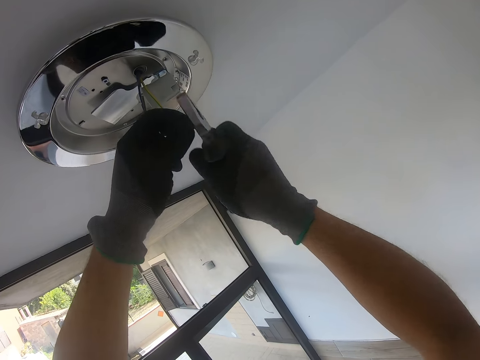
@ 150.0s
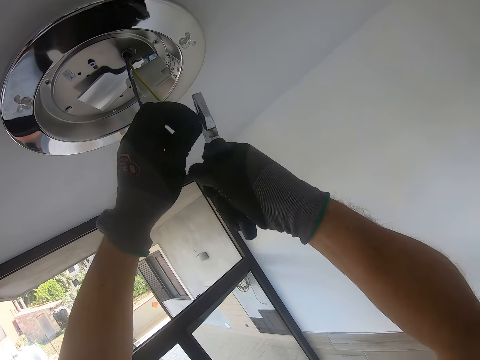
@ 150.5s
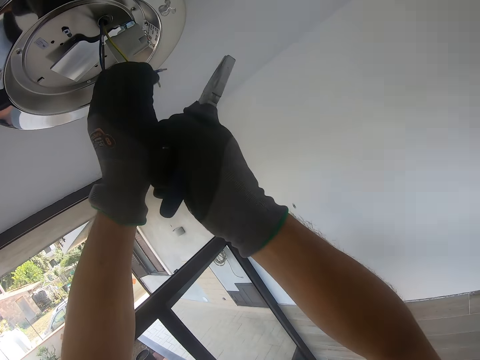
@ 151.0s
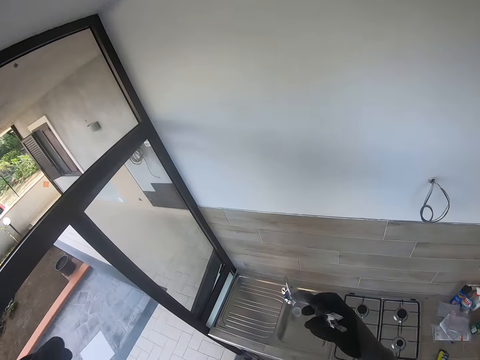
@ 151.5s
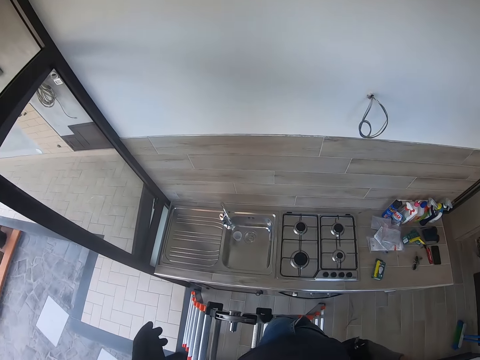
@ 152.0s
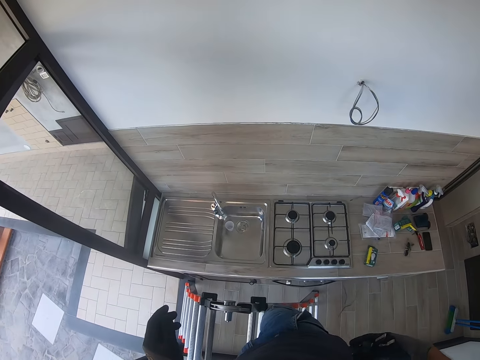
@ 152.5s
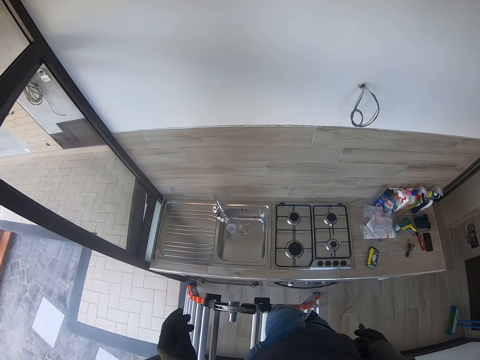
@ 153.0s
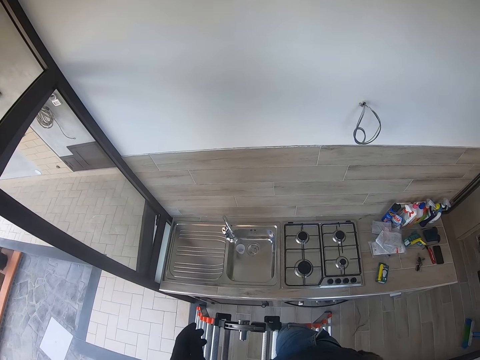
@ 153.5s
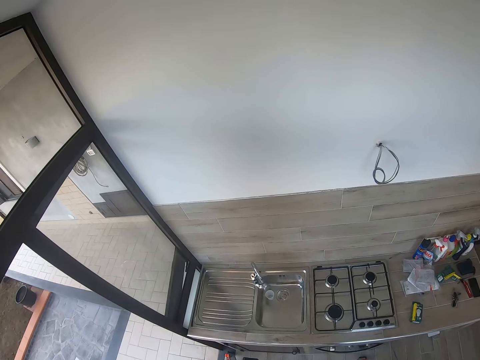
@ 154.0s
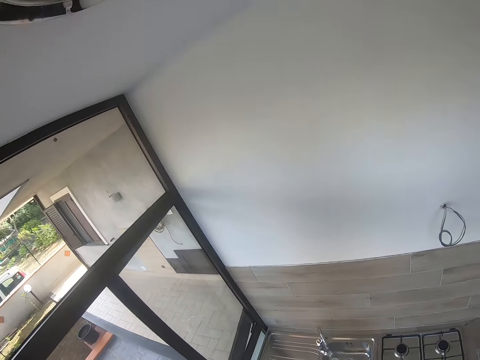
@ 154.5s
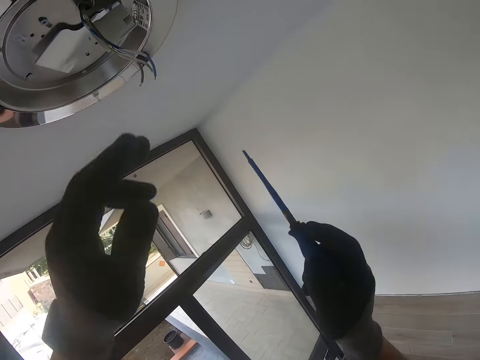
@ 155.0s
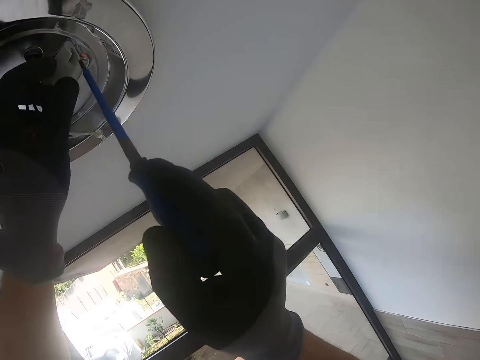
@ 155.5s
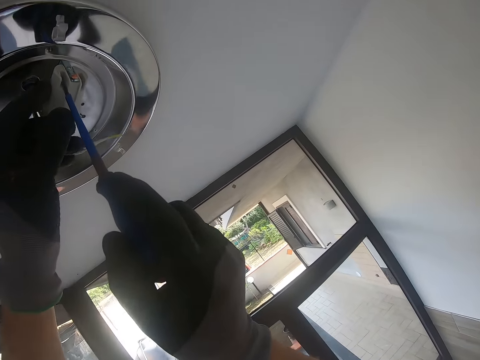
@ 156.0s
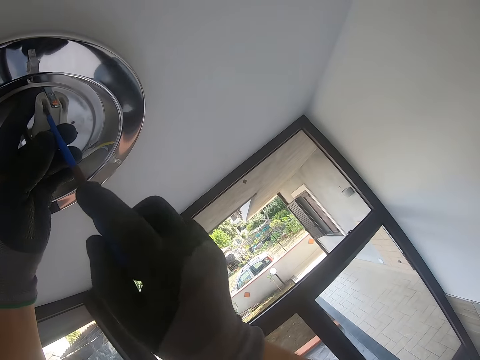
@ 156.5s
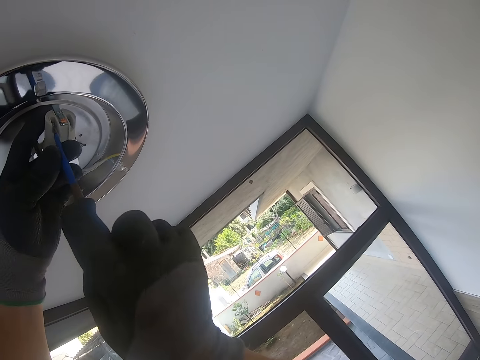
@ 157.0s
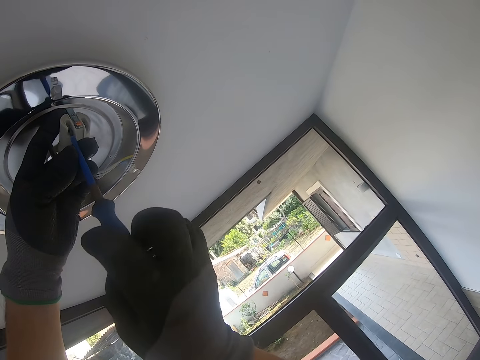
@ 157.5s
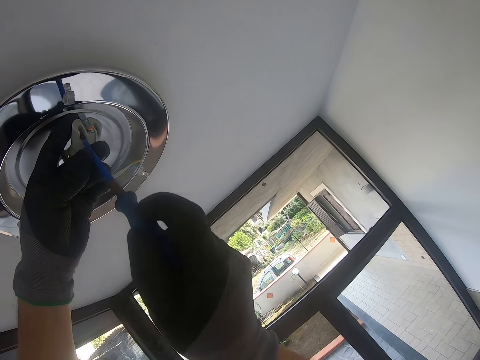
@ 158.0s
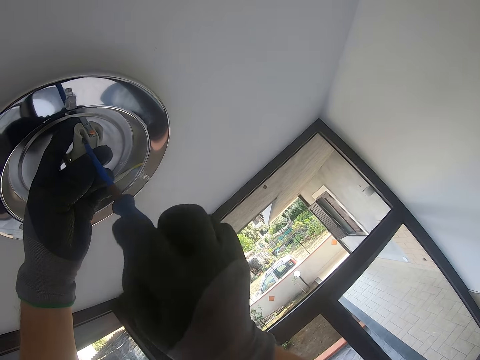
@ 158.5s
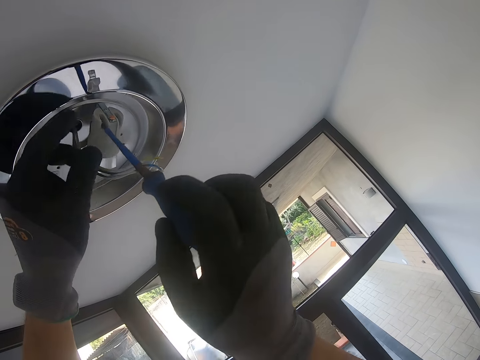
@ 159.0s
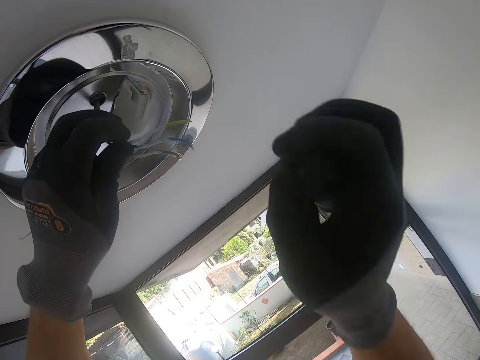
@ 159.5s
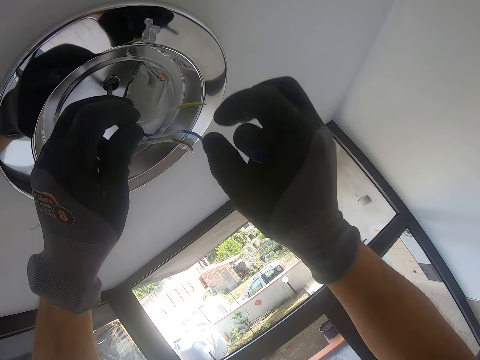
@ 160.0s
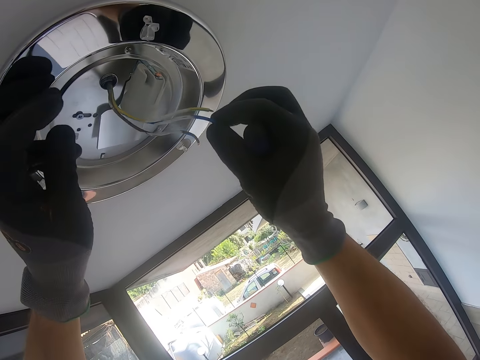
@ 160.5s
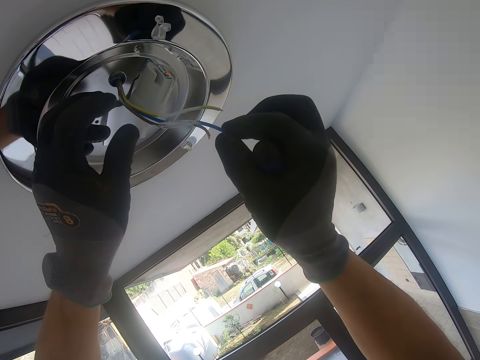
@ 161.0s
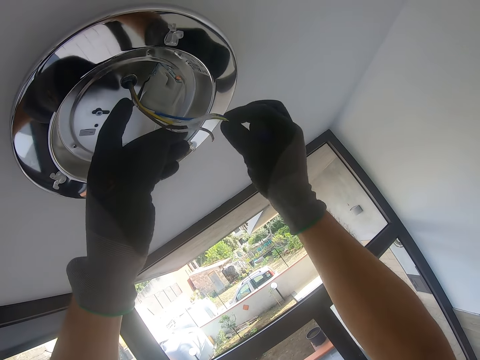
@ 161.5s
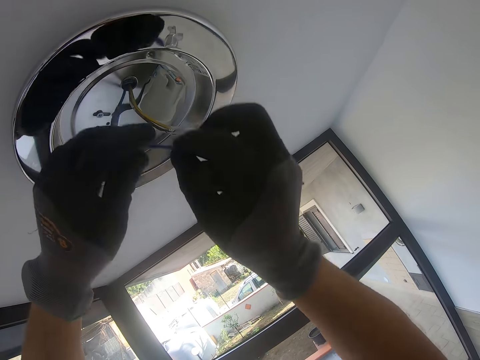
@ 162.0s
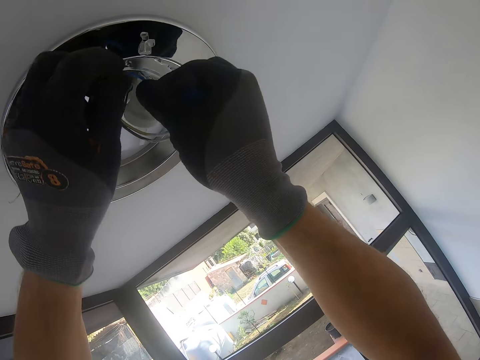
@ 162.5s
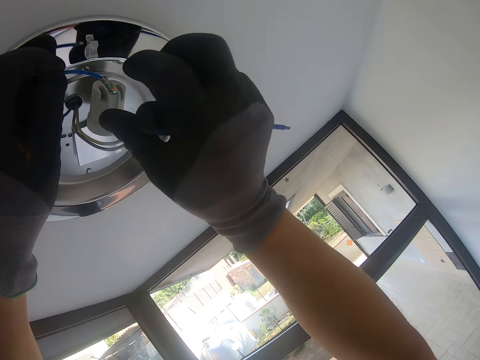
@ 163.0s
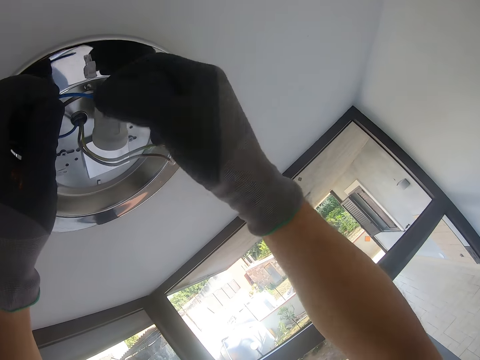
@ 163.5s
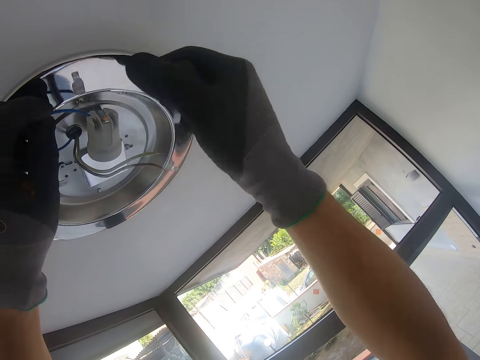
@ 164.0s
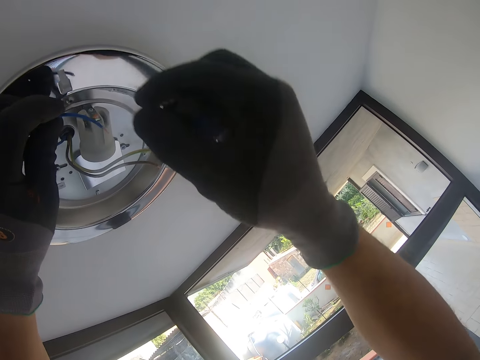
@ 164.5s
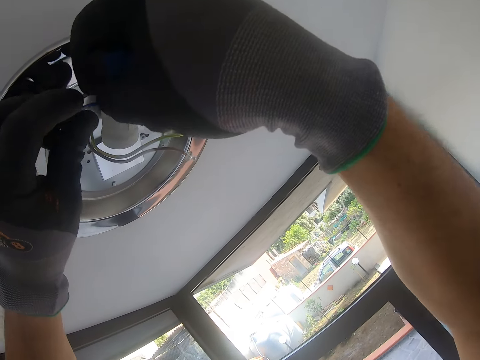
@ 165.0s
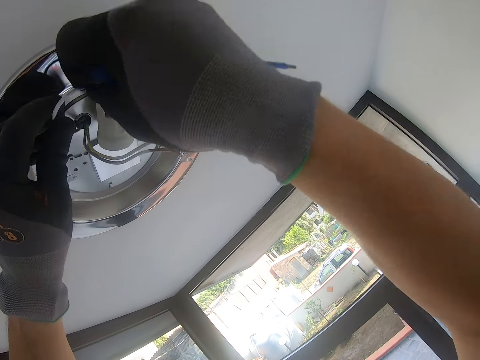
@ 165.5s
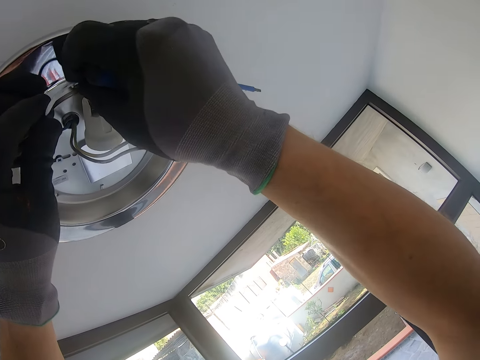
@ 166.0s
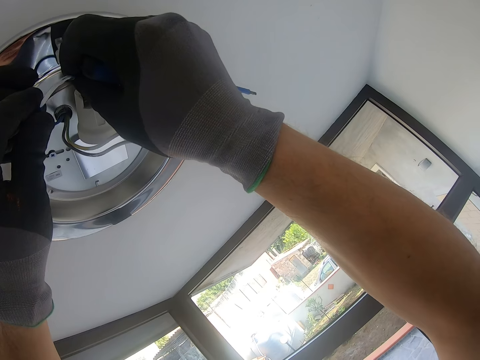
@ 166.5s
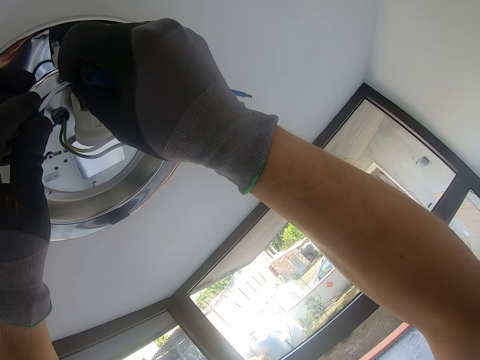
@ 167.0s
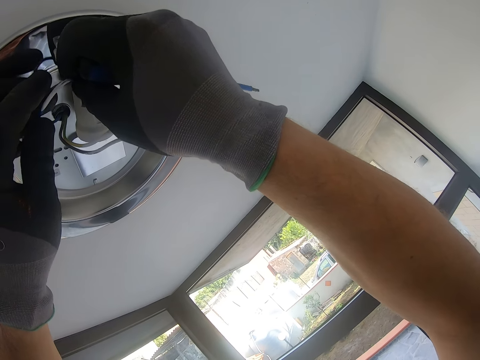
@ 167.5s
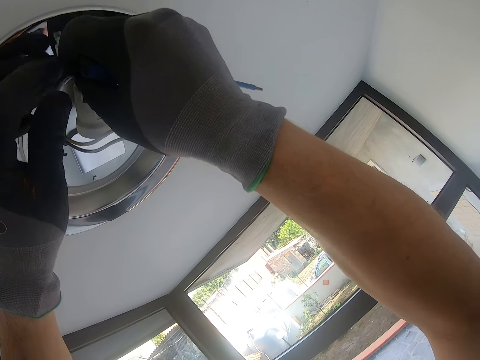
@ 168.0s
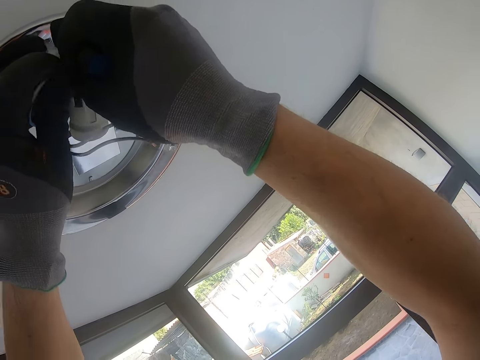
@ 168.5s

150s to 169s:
The camera wearer removes both hands from the cable. They hold the cable. They loosen the nut. They tighten a screw on the bulb holder. They attach the cable on the bulb holder. They fix the wire.

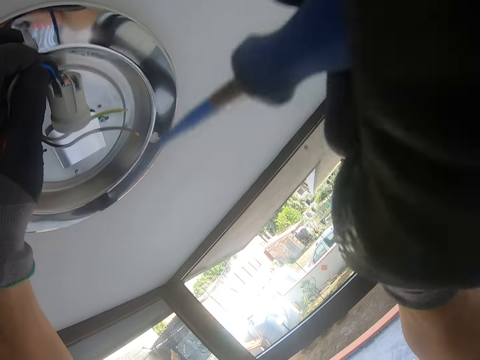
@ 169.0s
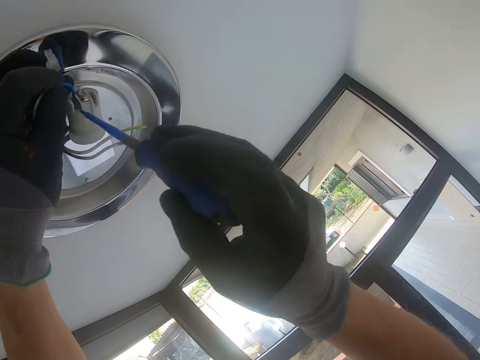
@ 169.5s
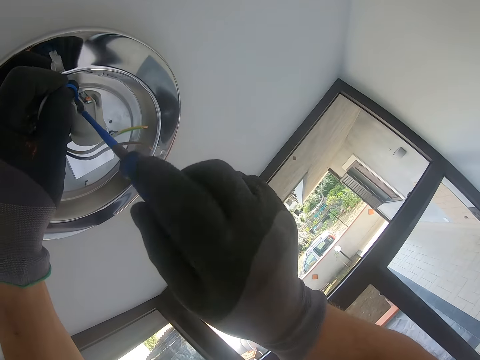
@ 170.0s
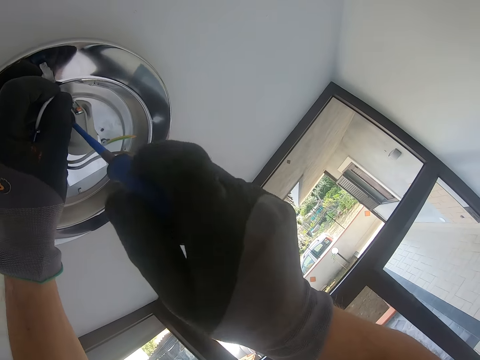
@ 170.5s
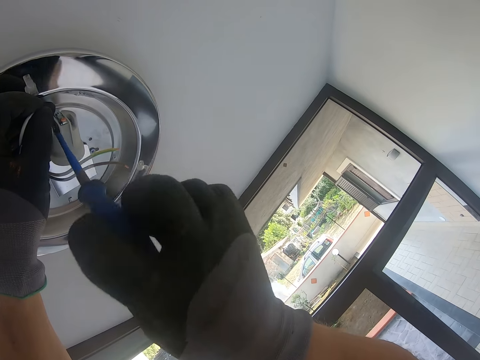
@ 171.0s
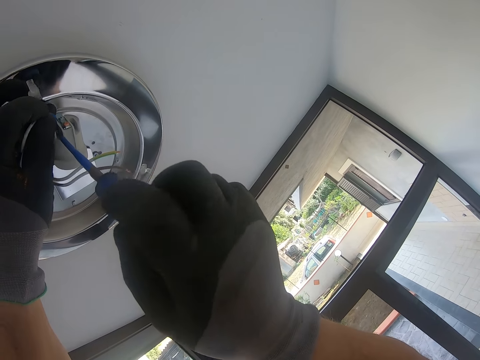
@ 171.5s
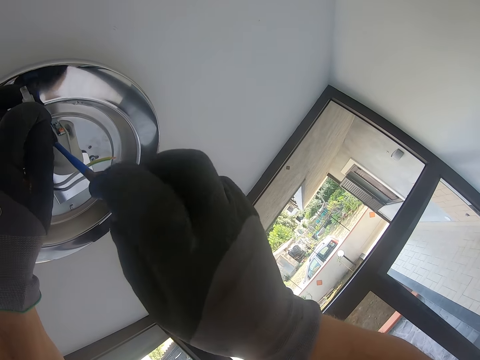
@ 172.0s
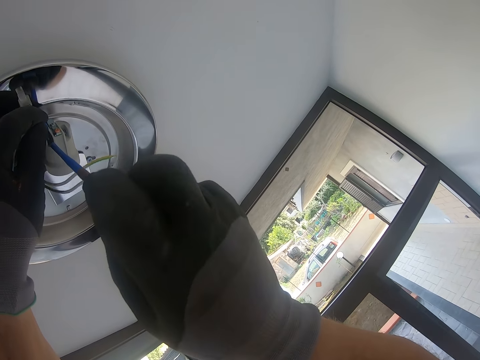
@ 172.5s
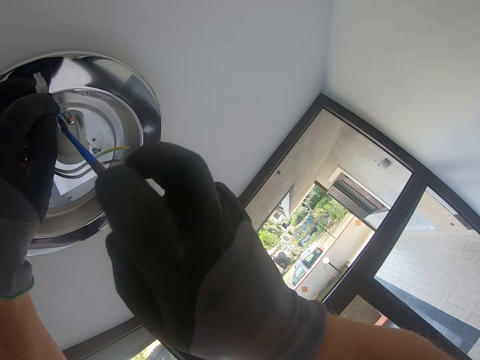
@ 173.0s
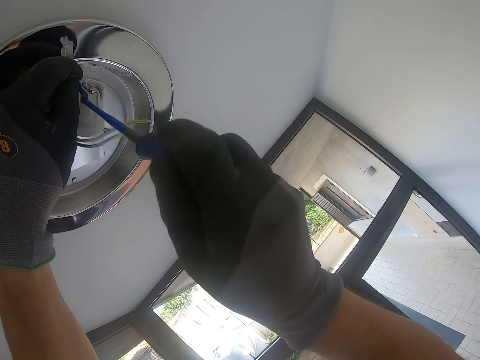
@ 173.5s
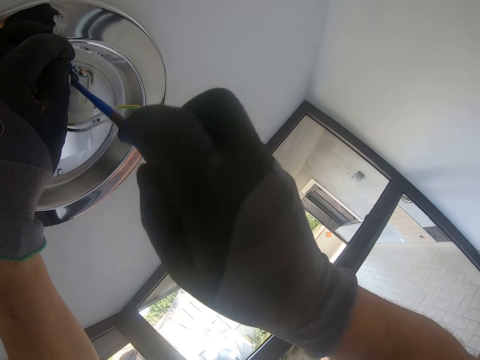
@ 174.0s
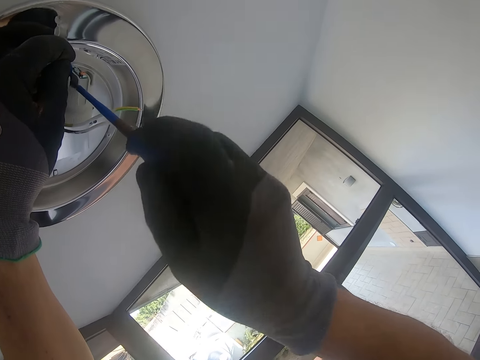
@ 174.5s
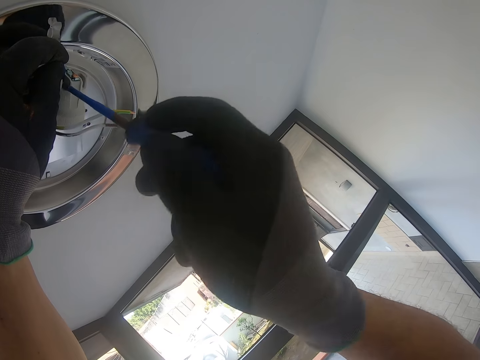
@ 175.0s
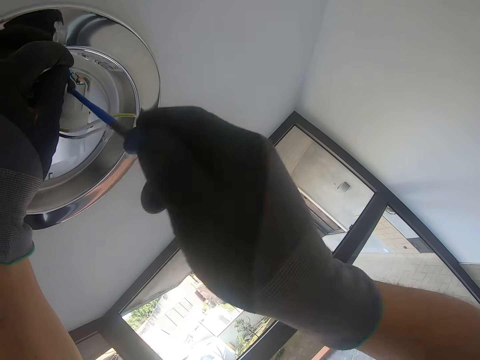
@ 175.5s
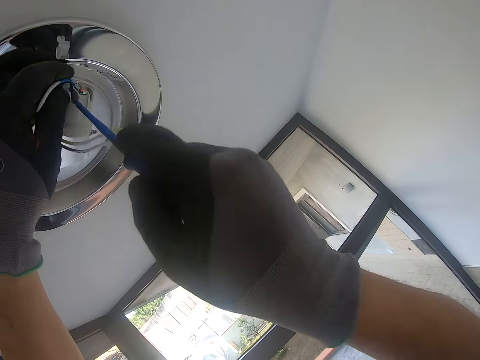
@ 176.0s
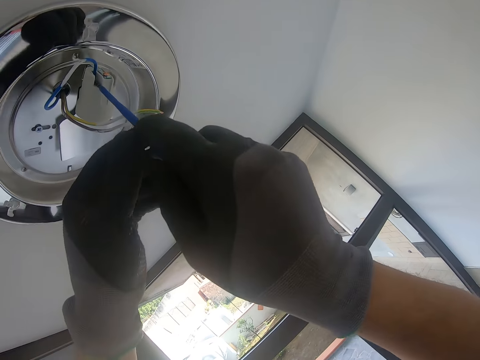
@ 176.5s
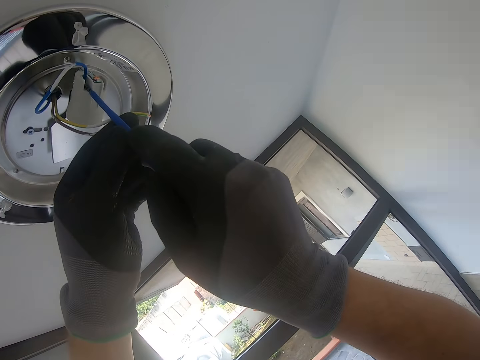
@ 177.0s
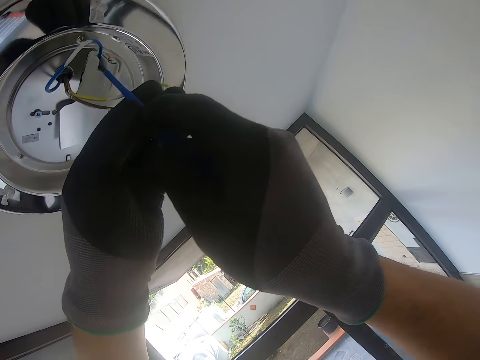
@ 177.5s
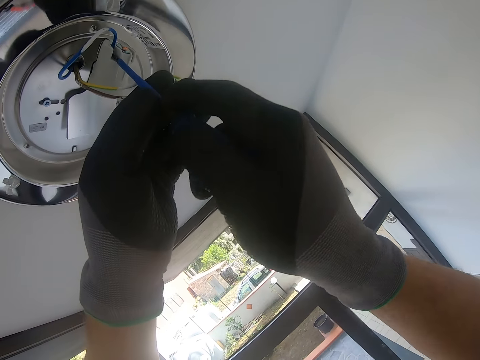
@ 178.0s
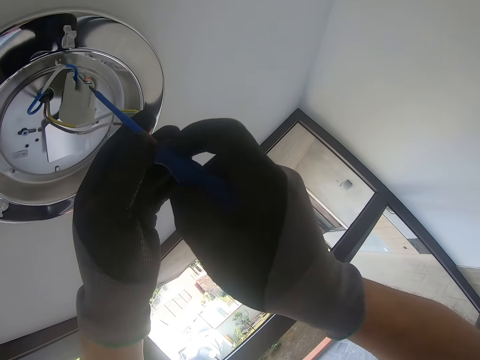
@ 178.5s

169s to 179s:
The camera wearer tightens a screw on the bulb holder.
